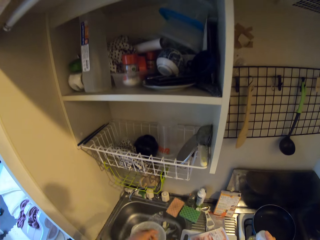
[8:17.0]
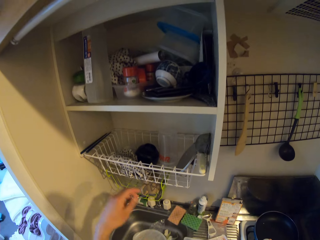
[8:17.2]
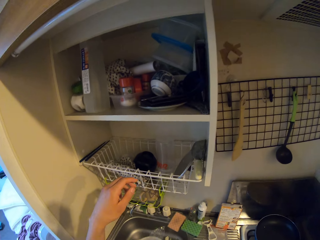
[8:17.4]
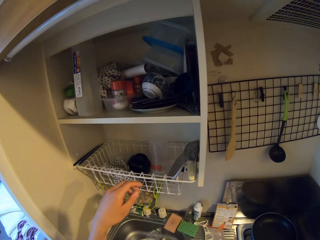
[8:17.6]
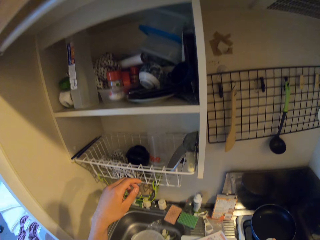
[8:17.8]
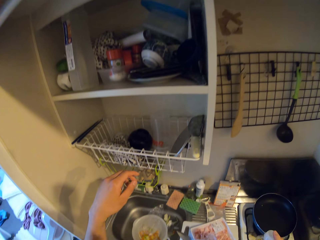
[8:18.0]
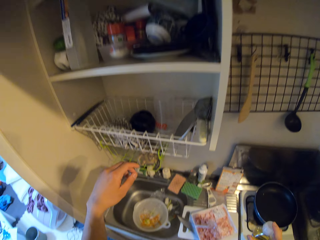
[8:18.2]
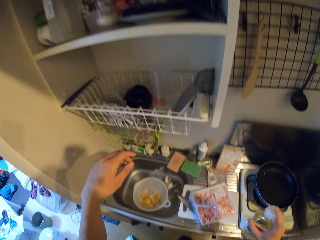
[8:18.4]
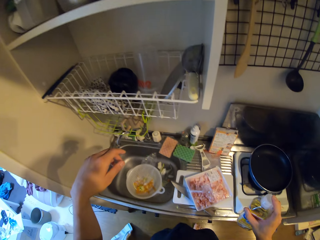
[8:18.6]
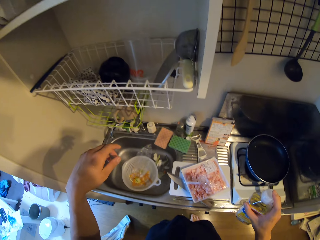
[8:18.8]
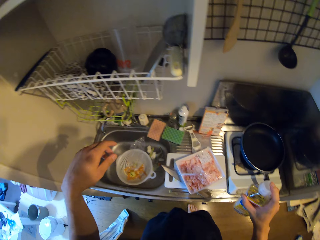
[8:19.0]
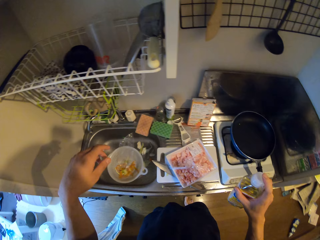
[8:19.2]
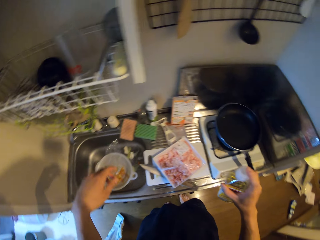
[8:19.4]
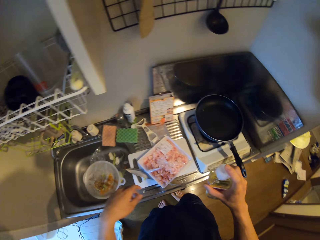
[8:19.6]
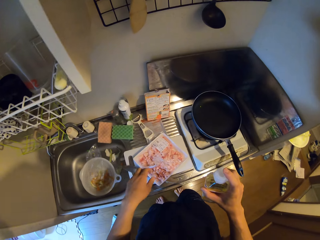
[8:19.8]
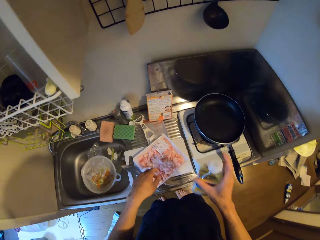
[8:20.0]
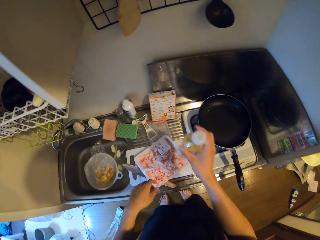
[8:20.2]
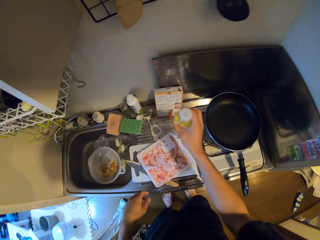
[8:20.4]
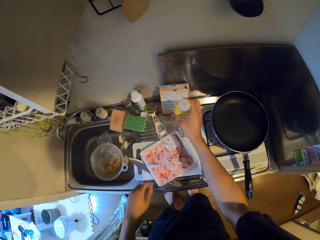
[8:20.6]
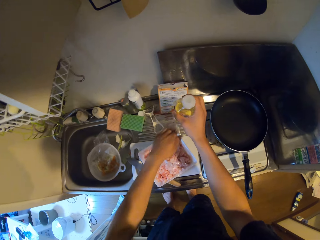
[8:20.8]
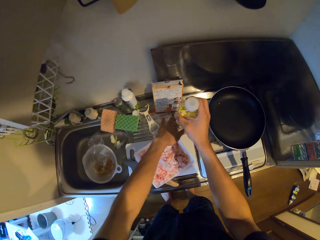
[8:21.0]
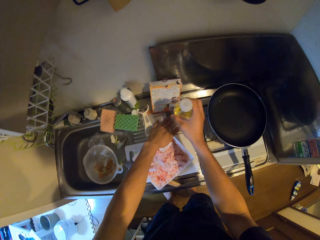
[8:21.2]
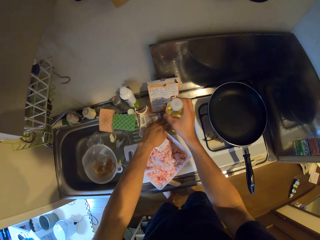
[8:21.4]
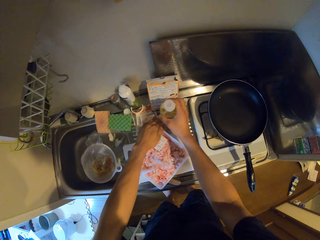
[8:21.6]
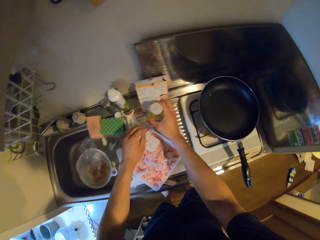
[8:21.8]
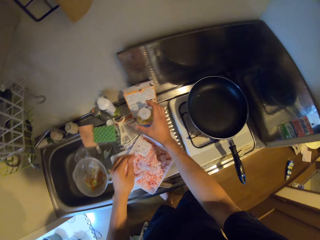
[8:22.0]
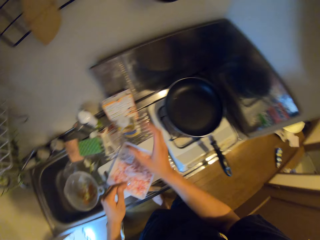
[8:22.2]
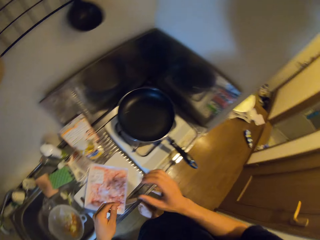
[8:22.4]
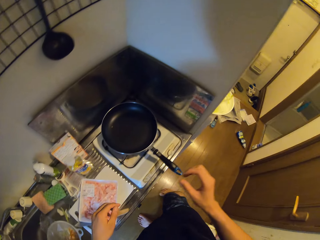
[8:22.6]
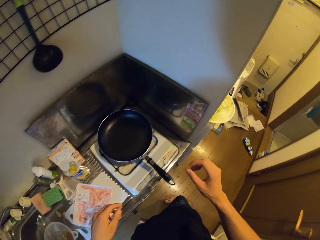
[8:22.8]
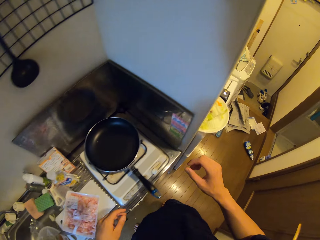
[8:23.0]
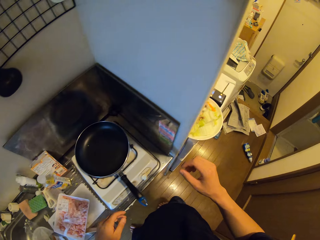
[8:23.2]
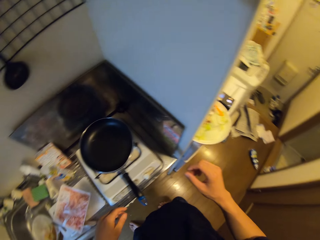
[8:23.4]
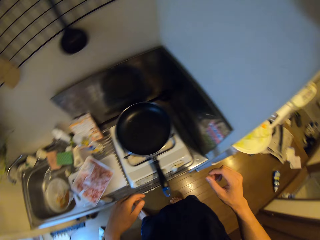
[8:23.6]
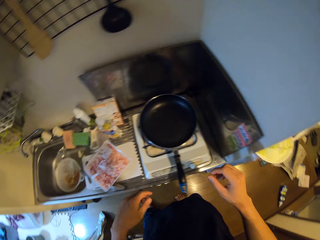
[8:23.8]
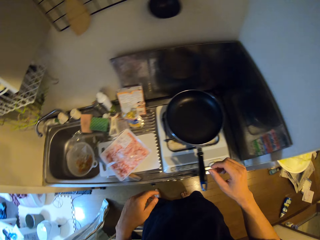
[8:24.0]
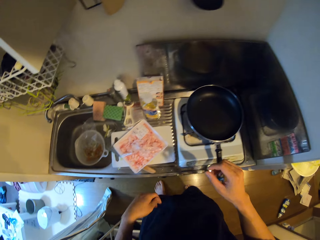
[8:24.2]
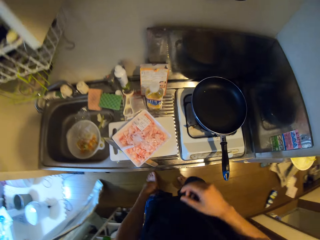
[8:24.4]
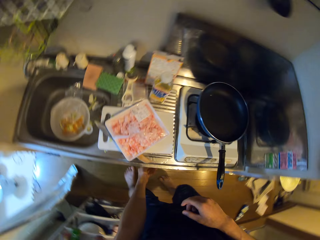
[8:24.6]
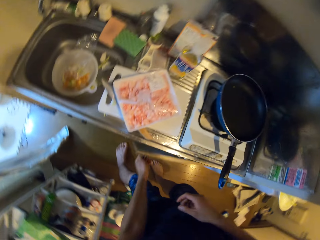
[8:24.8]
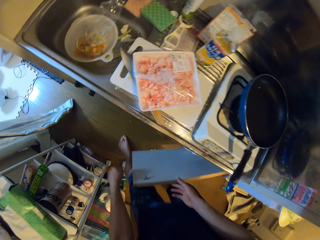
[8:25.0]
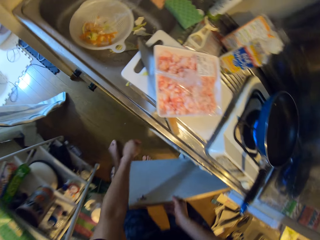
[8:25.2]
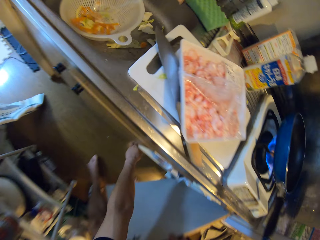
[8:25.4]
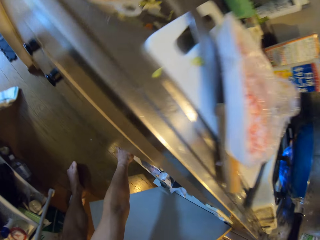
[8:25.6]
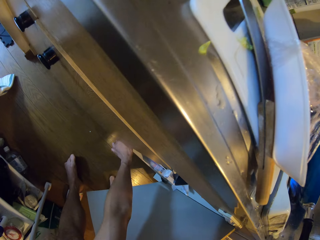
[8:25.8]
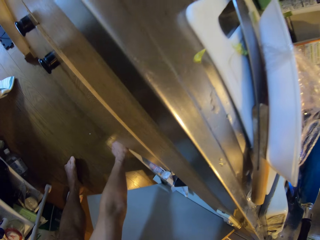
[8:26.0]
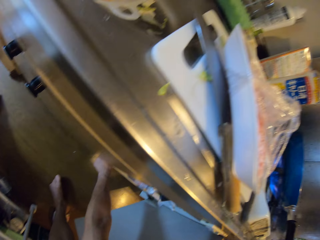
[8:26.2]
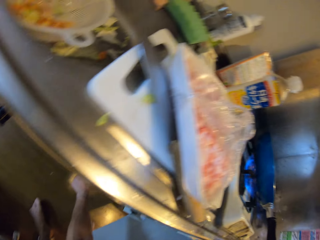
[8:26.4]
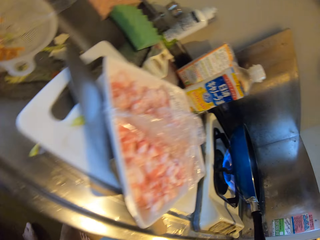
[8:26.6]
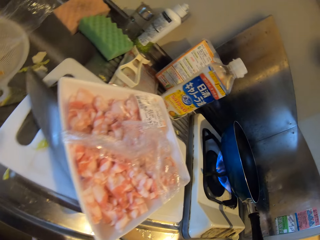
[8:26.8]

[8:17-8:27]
The camera wearer drops the bottle on the sink. They open another section in the cabinet.

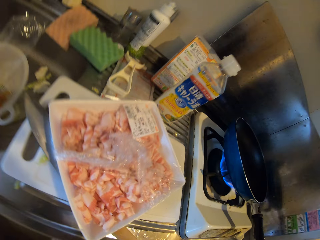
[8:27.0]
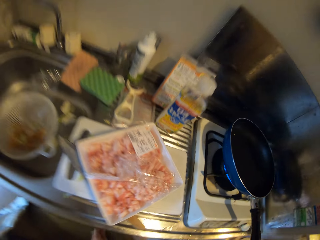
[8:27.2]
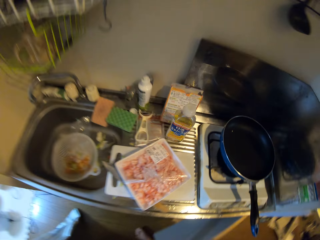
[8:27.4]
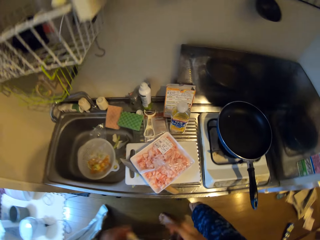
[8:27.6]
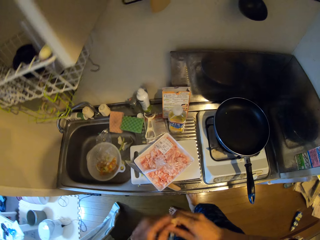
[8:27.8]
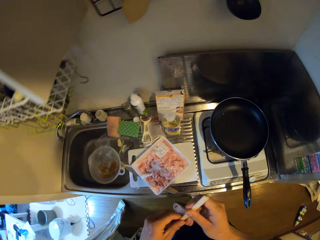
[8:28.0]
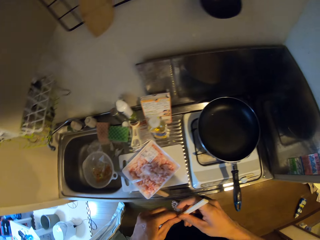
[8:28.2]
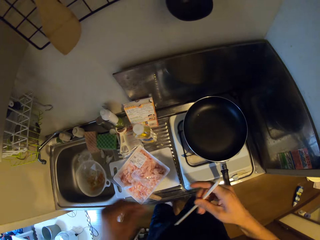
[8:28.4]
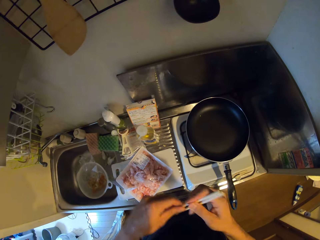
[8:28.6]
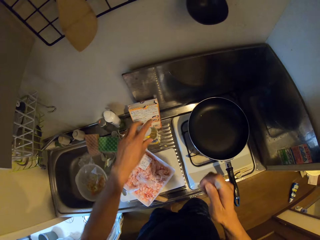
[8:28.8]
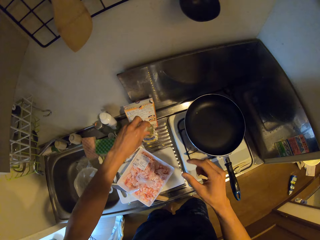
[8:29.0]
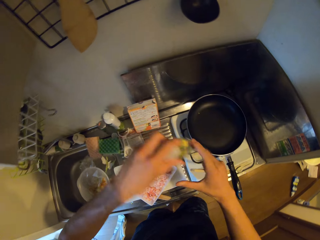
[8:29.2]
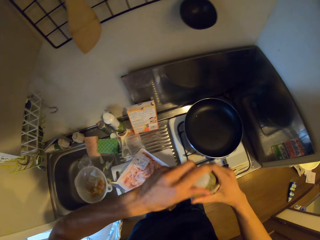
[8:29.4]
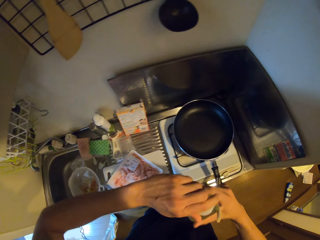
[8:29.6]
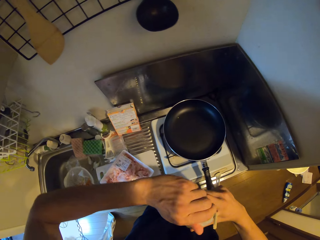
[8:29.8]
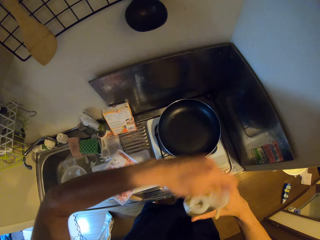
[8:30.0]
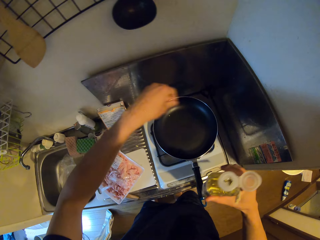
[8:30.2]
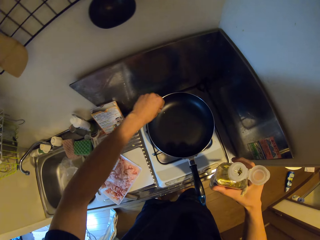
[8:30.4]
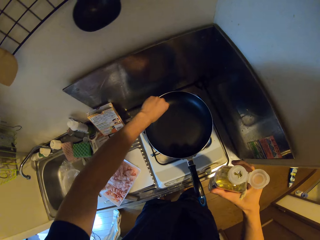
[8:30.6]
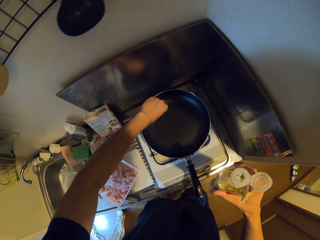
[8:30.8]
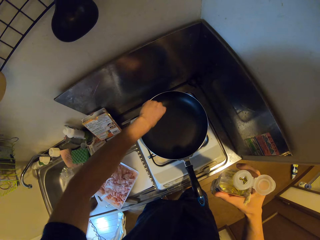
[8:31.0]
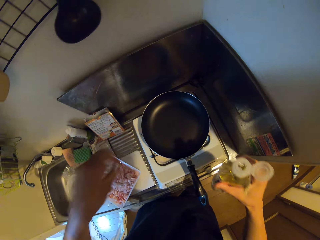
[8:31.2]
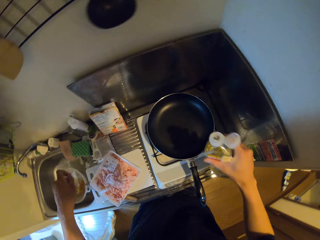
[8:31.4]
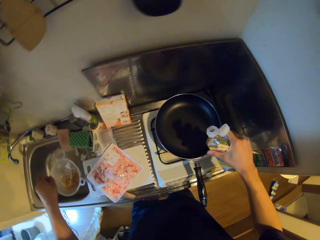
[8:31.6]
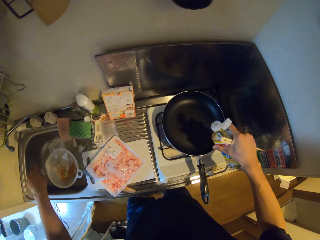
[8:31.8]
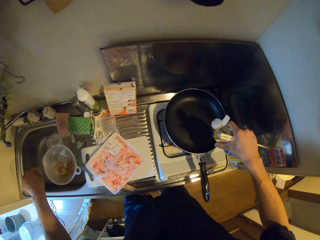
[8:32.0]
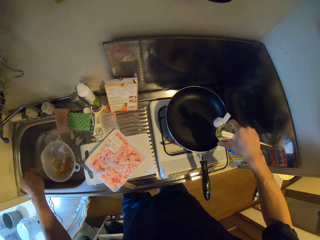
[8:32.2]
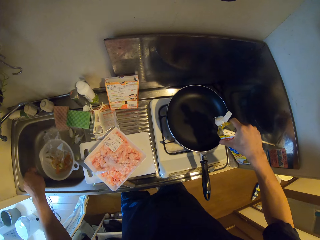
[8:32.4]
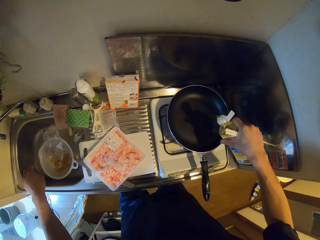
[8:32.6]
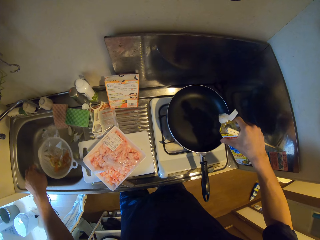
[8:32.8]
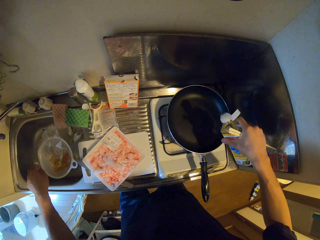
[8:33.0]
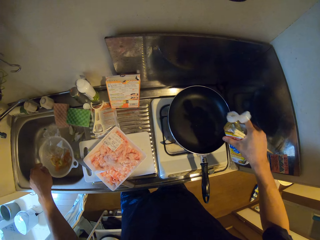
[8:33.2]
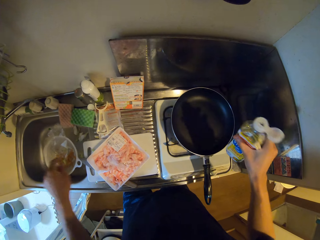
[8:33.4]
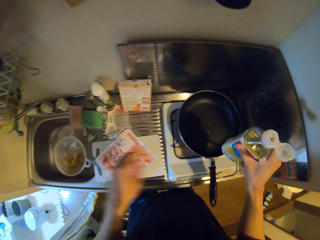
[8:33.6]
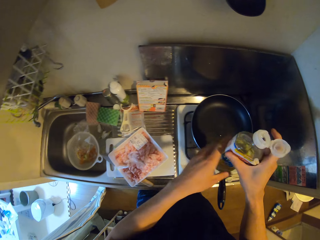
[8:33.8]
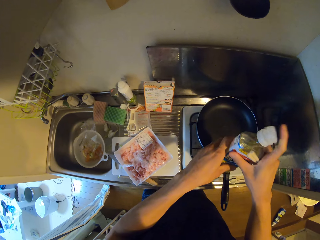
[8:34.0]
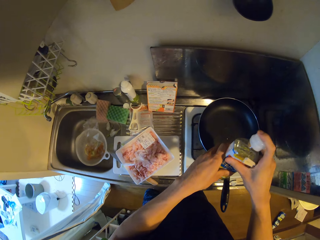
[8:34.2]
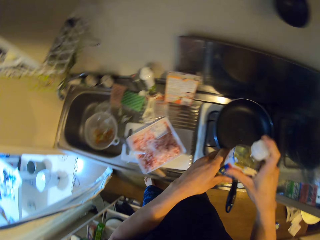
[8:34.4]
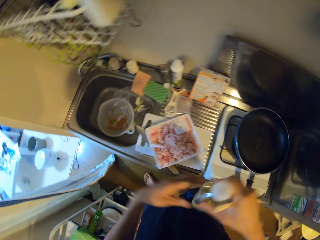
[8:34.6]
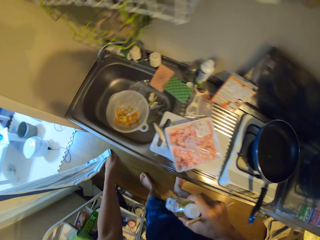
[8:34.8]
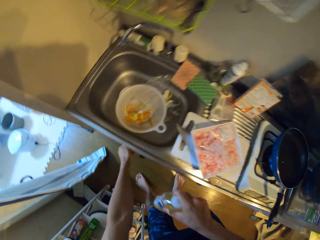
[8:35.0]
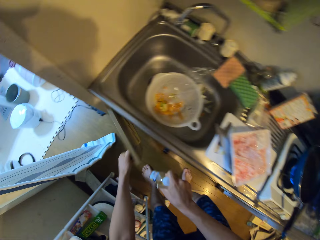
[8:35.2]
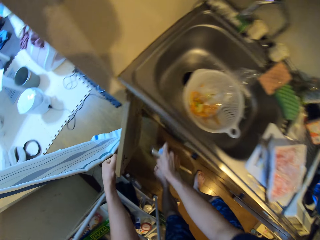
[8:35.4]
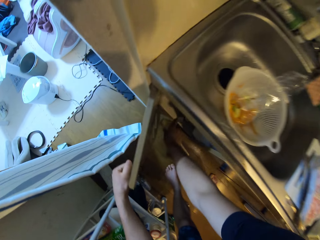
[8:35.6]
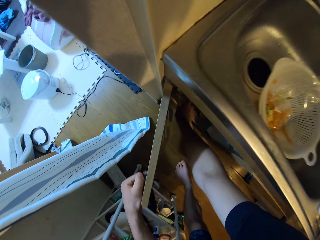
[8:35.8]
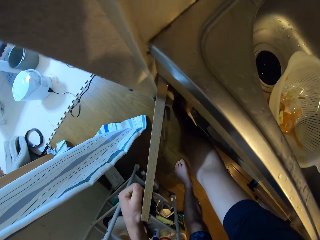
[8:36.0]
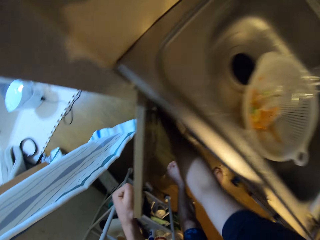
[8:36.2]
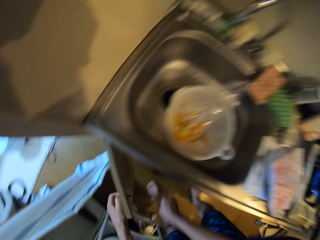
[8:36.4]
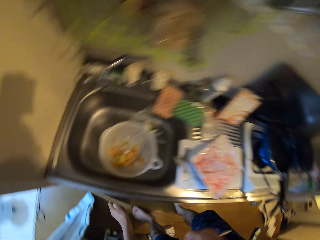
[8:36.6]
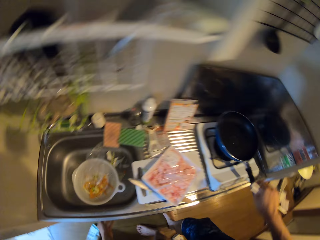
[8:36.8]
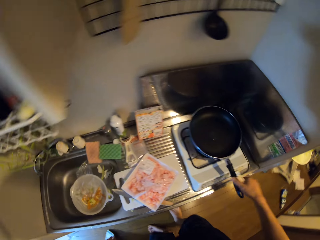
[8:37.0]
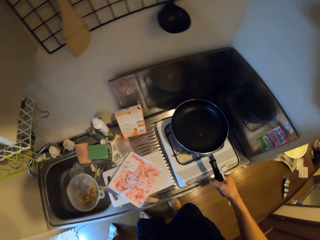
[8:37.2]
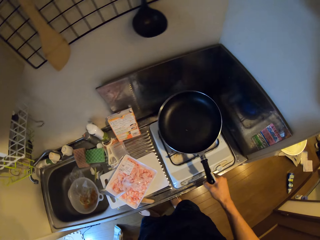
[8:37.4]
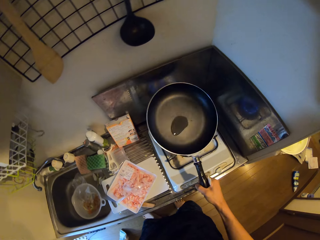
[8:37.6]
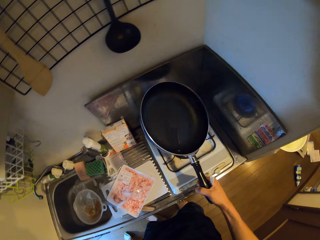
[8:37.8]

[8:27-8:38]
The camera wearer closes the cabinet. They bring out a pair of chopsticks from the cabinet. They pick up the bottle of oil from the sink. They open the bottle of oil. They pour oil from the bottle into the frying pan. They close the bottle of oil. They return the bottle back in the cabinet.
